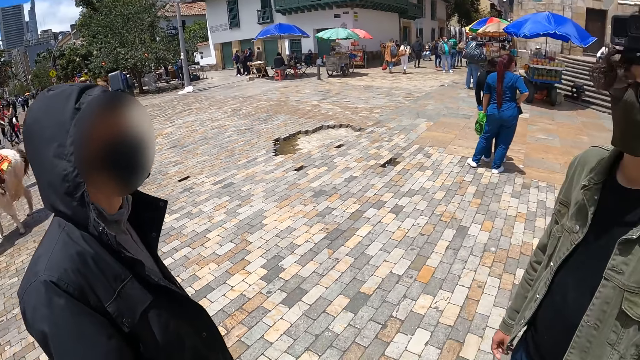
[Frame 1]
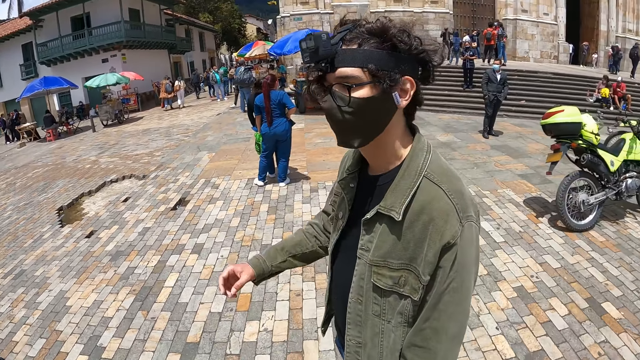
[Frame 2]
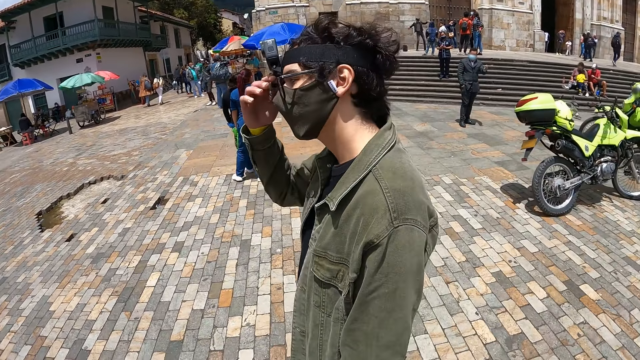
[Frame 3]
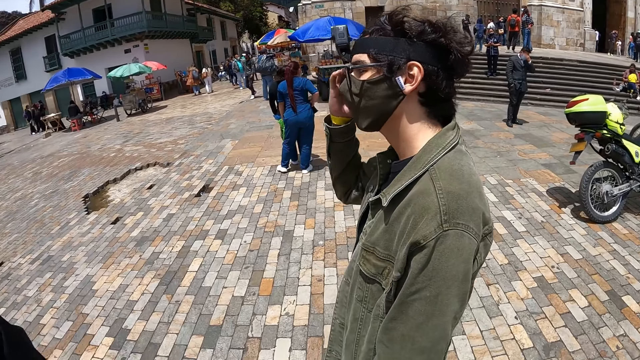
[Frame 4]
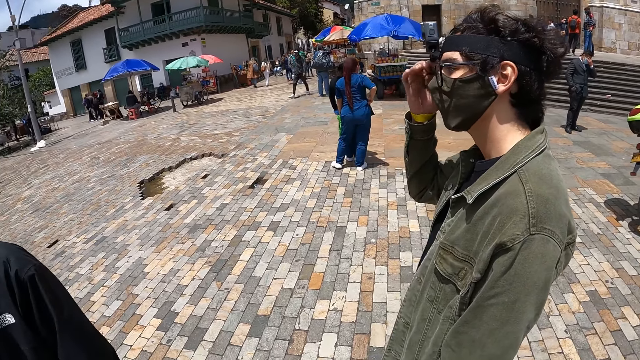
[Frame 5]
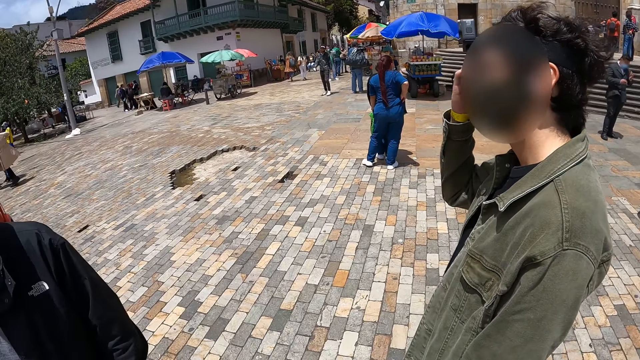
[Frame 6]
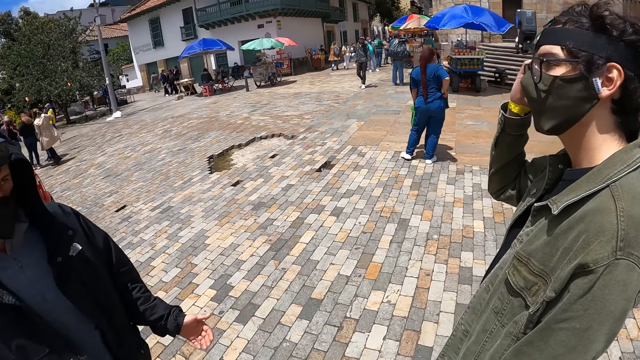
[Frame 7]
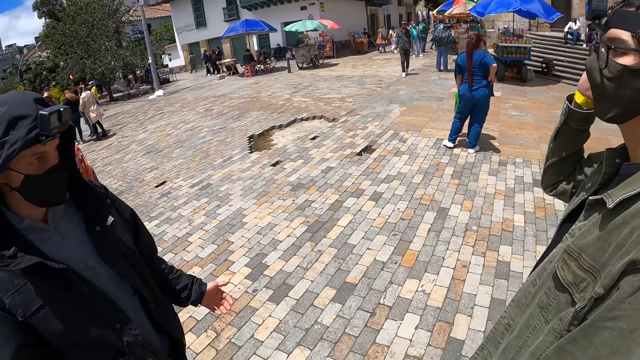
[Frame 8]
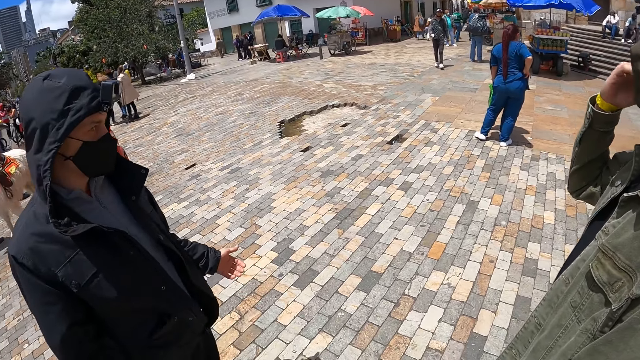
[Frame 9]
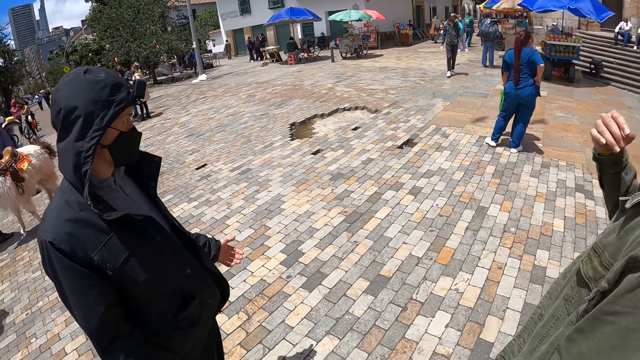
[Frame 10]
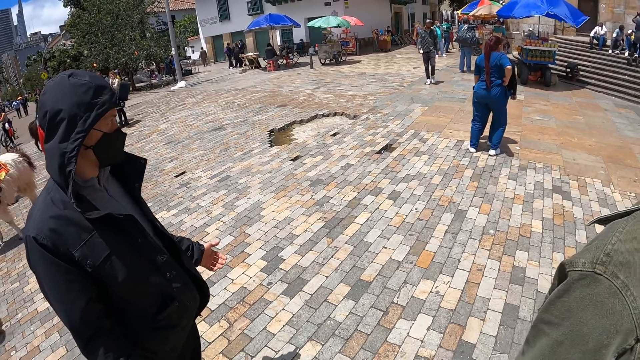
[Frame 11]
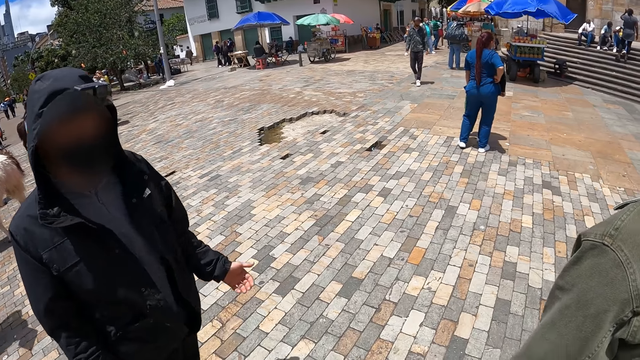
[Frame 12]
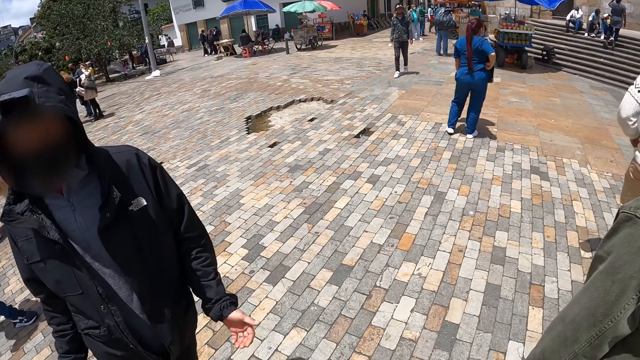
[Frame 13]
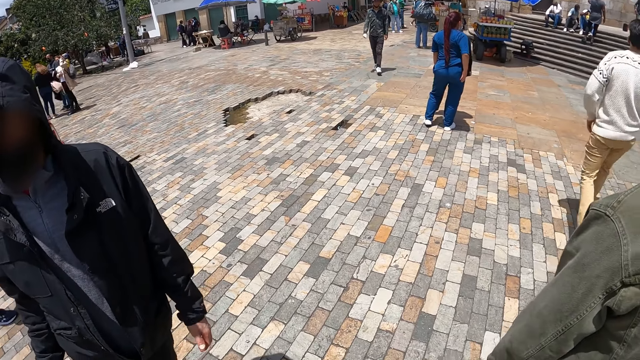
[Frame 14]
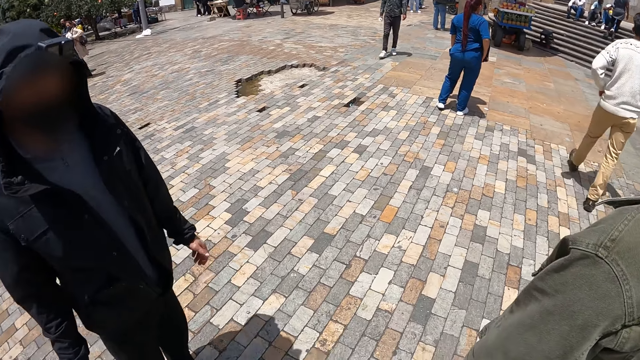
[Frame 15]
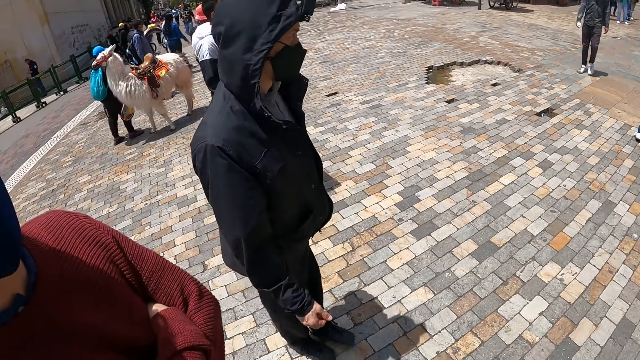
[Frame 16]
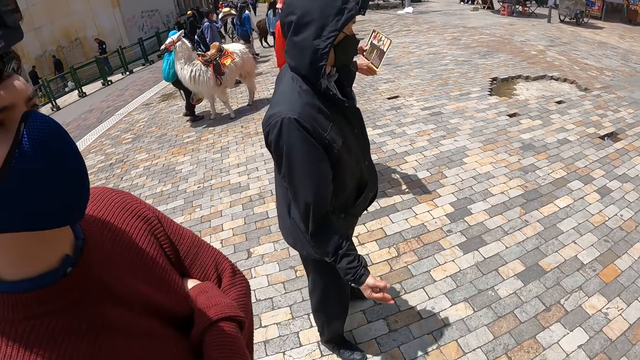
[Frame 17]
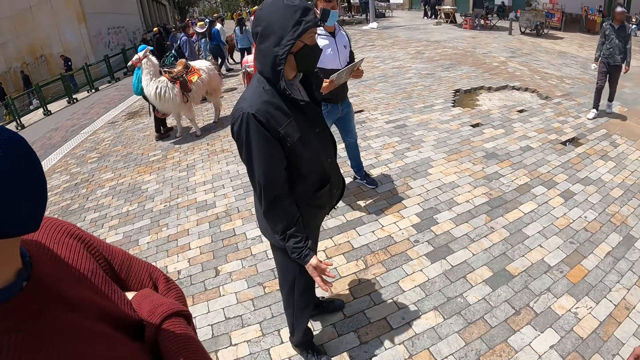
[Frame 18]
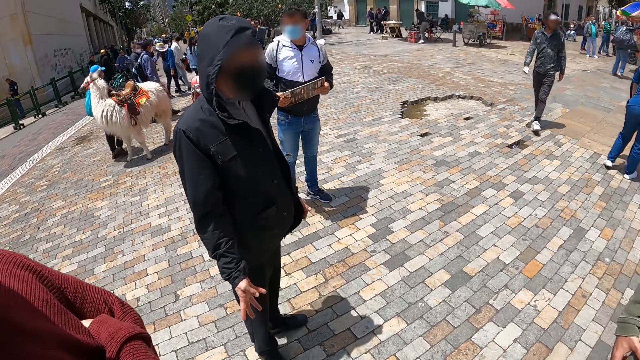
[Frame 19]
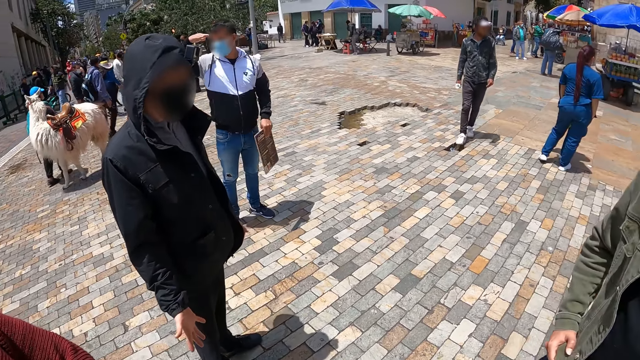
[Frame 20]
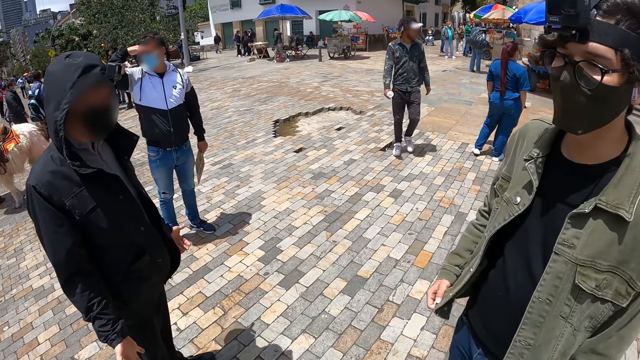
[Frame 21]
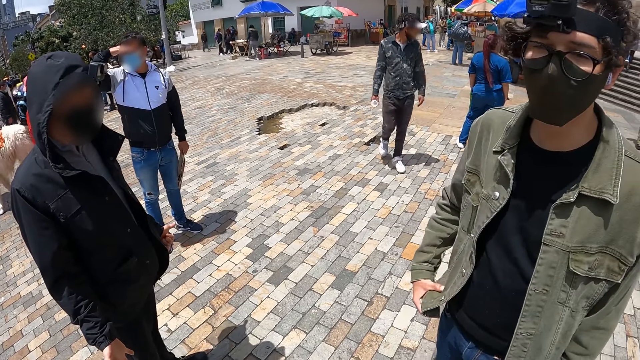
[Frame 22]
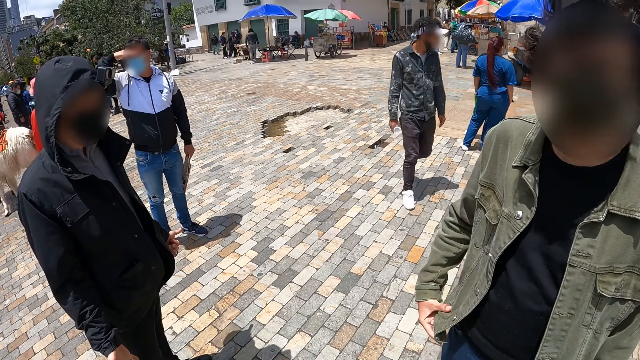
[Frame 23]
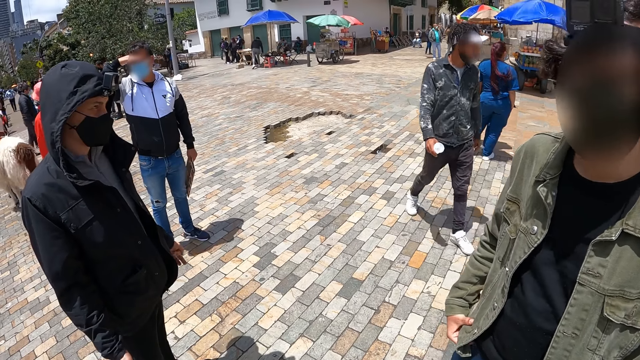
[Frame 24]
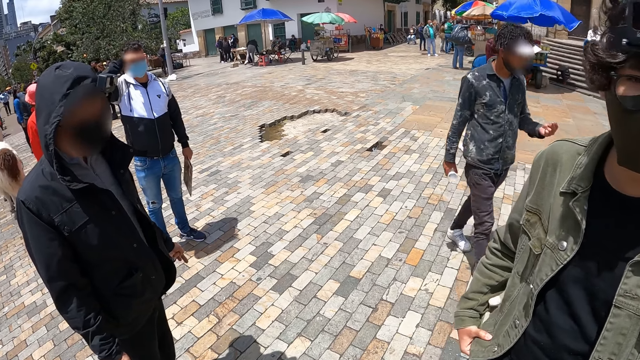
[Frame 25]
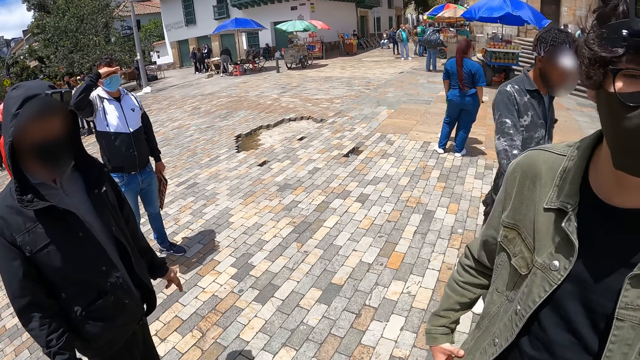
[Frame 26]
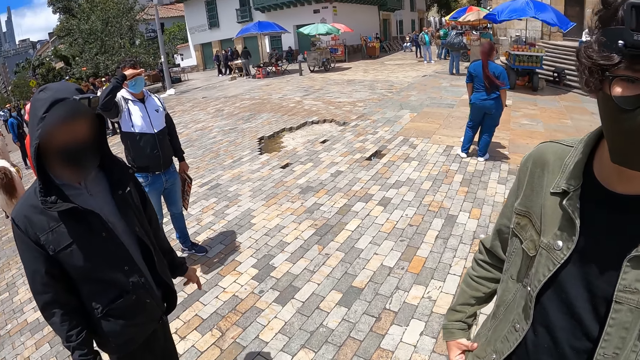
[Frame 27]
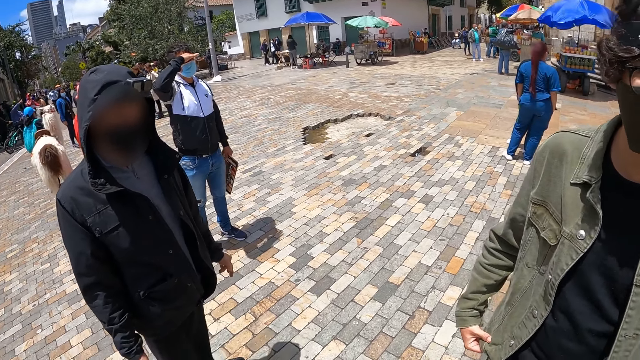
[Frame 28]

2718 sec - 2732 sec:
A man moves a little. Another man touches the face with the right hand. The first man looks around. A woman holds hands. Another man looks around. The second man holds the jacket with the right hand.

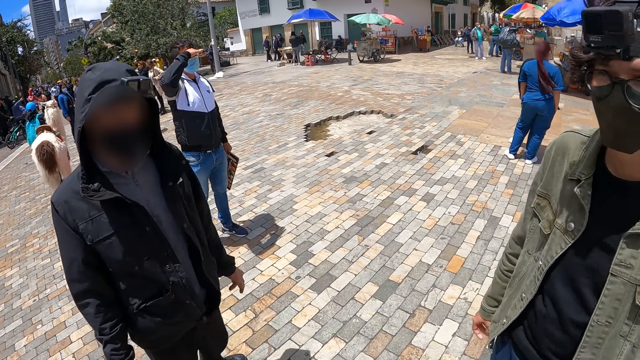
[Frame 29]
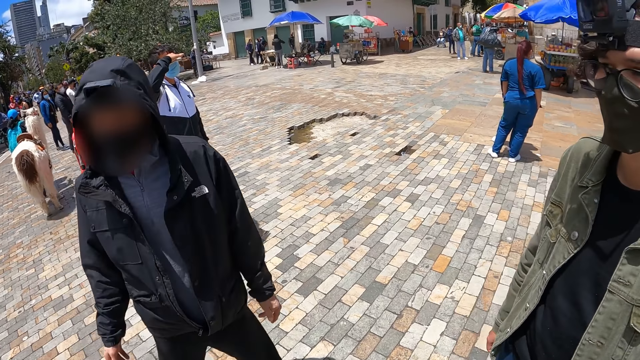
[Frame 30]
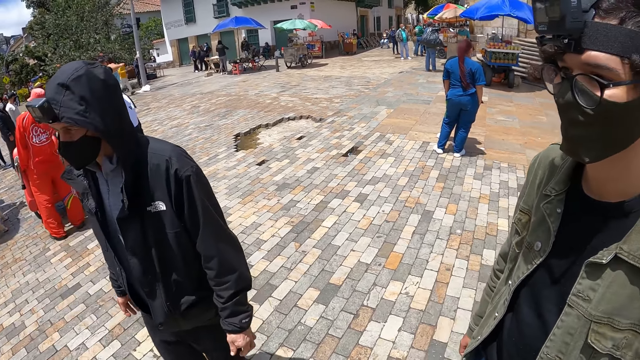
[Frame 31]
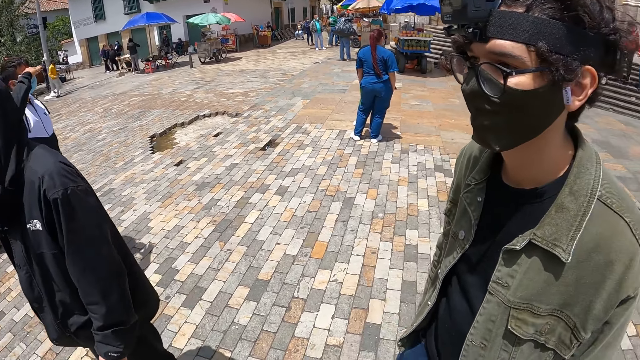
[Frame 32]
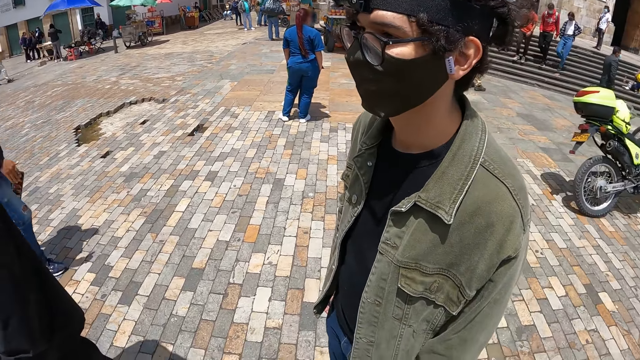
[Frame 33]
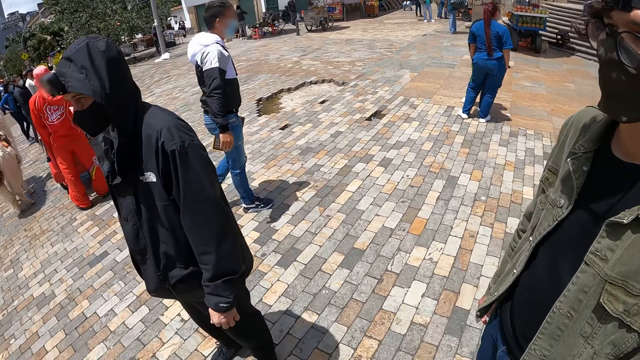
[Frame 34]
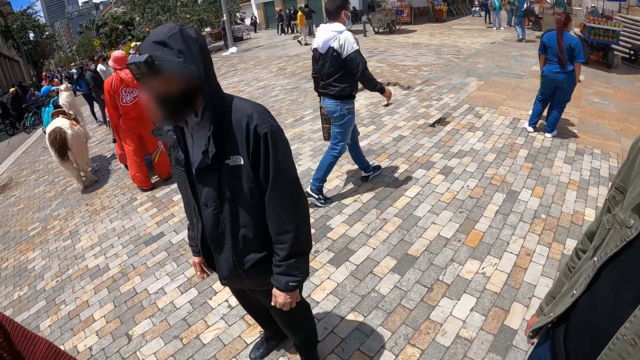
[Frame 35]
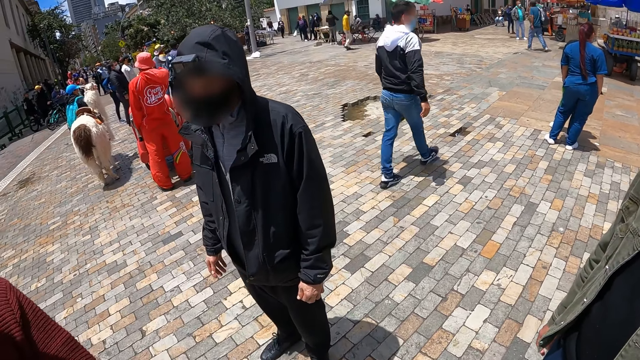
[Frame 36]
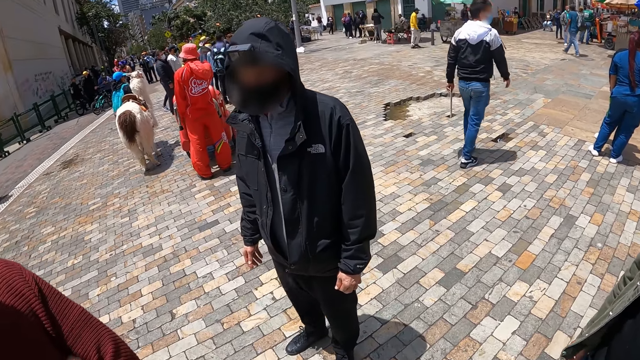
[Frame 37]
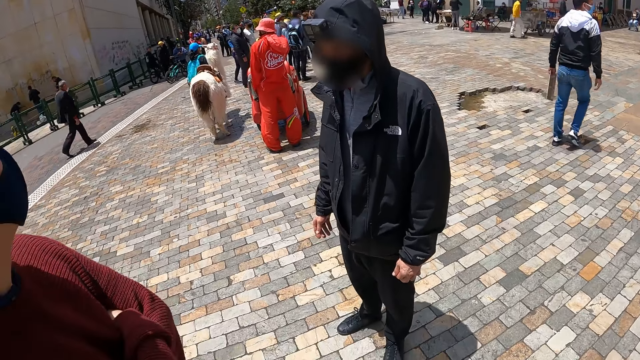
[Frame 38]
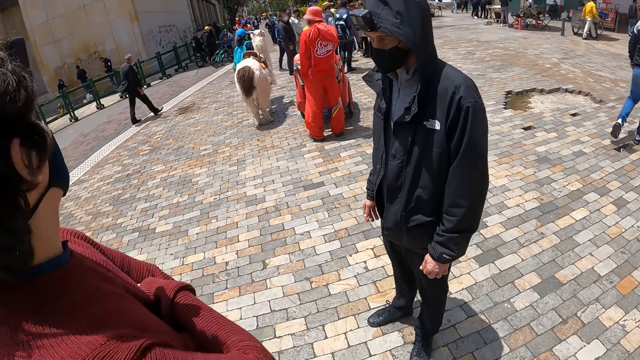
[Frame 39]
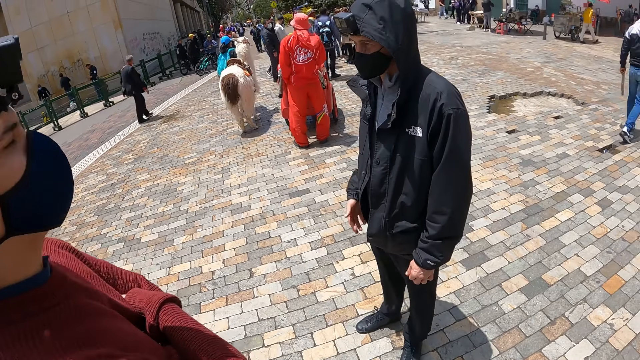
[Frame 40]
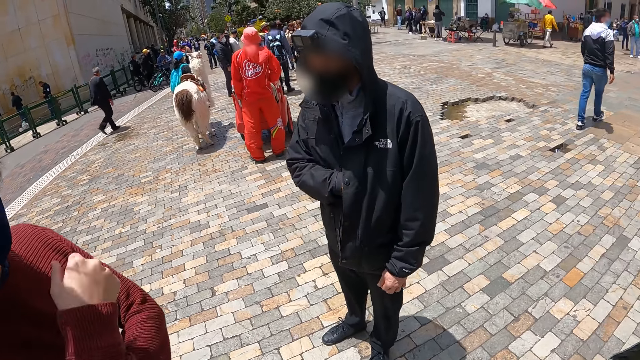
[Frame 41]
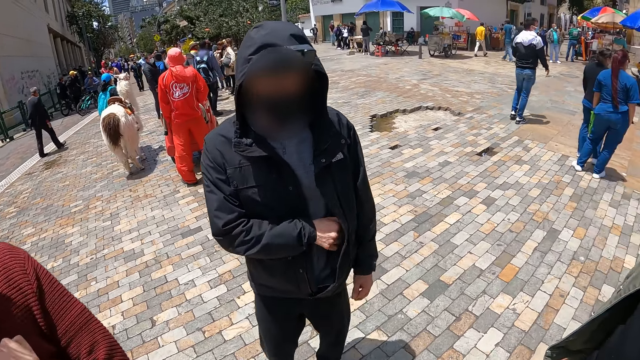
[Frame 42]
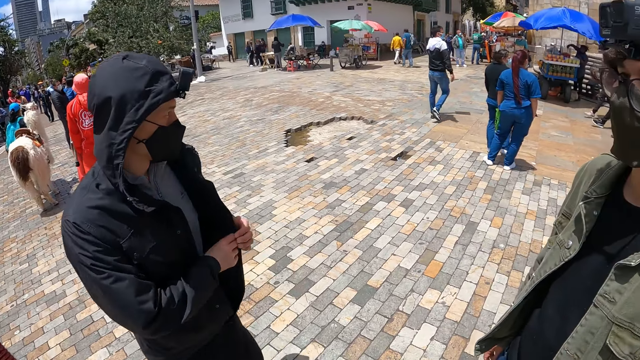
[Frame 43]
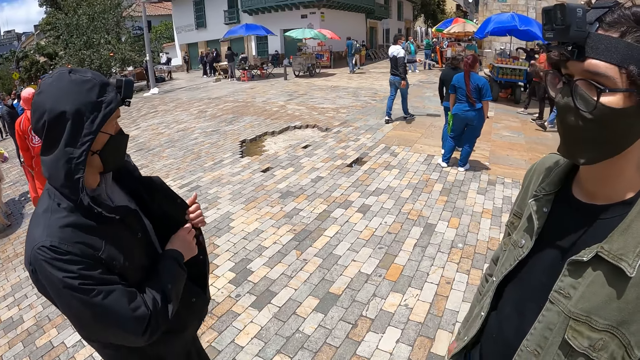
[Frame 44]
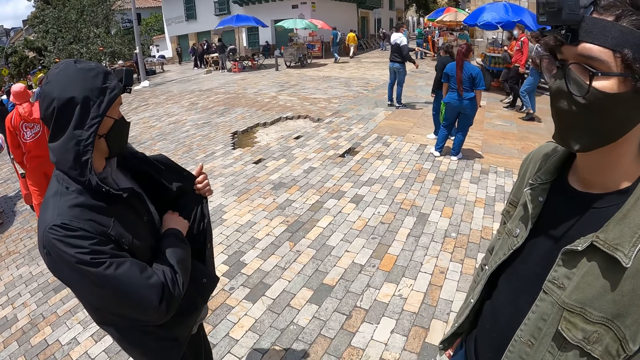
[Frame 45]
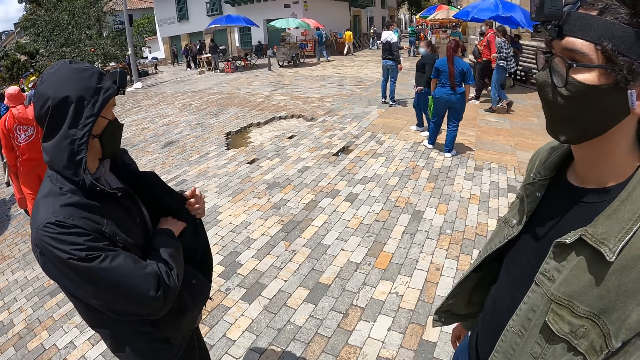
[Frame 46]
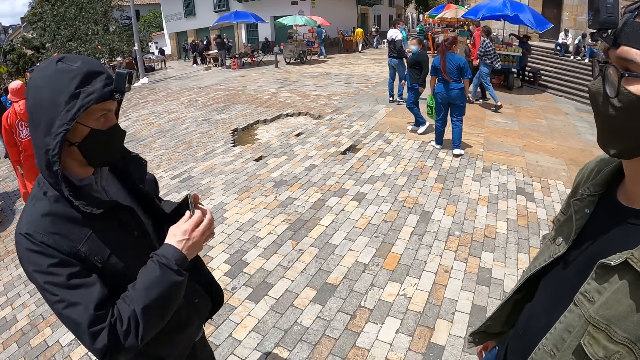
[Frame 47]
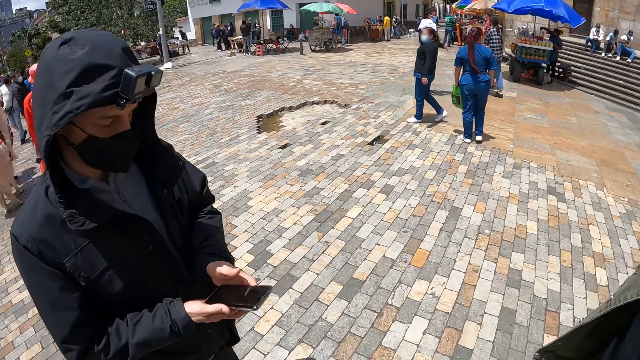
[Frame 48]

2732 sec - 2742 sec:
A man moves a little. Another man walks around. The first man unzips the jacket's pocket and pulls the phone from the jacket pocket.
